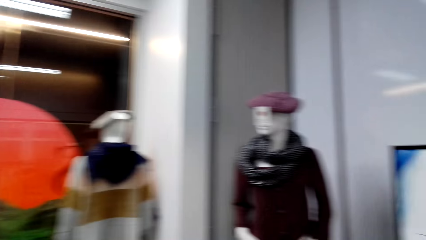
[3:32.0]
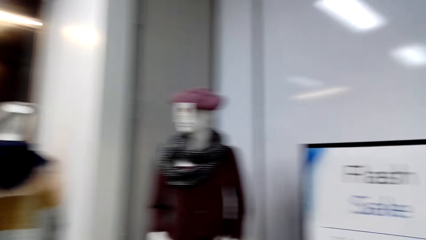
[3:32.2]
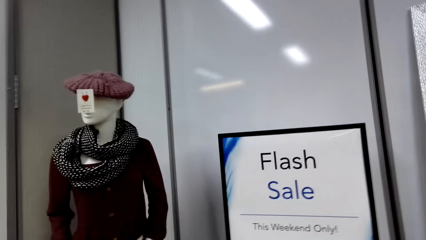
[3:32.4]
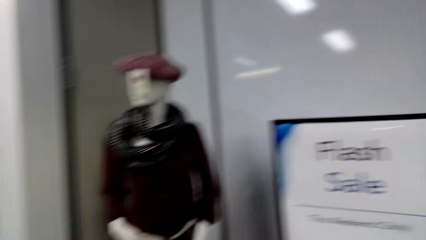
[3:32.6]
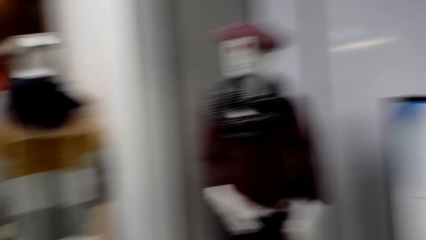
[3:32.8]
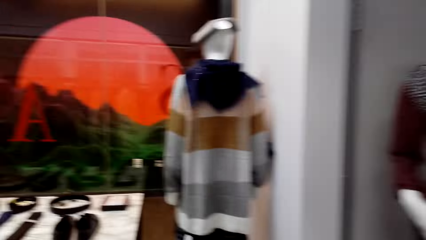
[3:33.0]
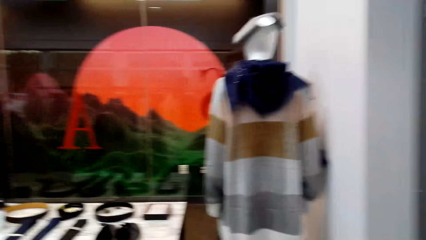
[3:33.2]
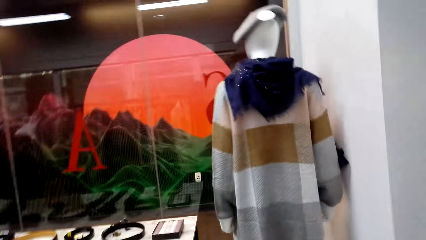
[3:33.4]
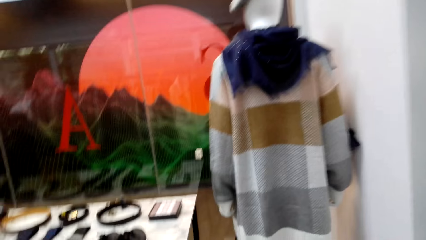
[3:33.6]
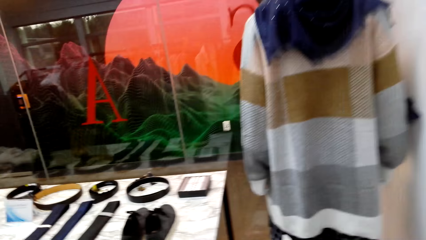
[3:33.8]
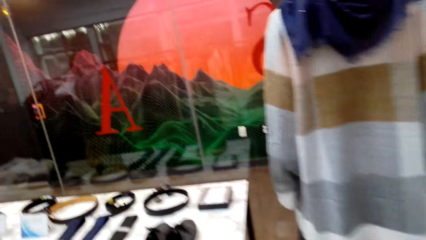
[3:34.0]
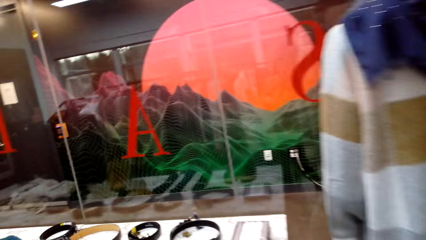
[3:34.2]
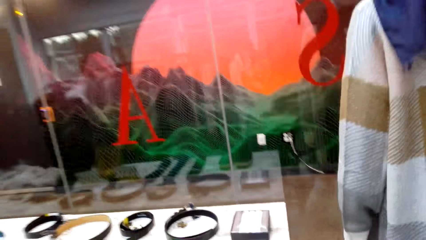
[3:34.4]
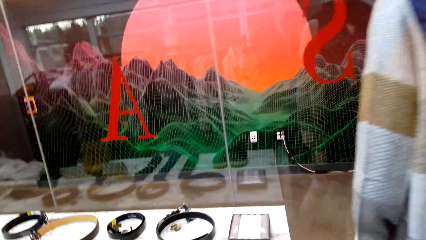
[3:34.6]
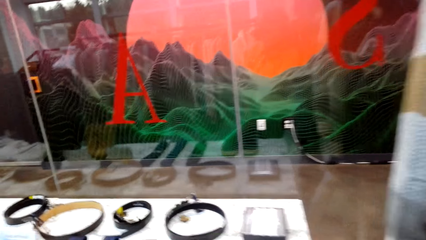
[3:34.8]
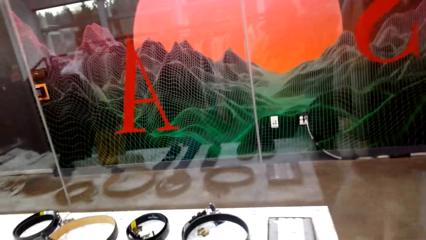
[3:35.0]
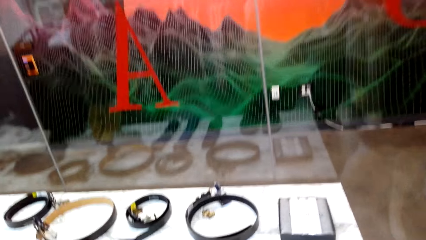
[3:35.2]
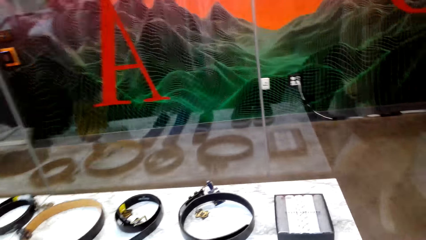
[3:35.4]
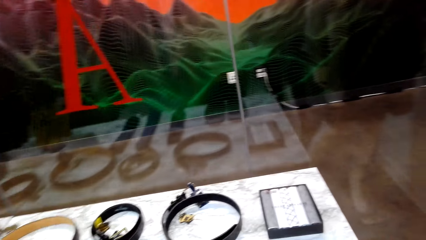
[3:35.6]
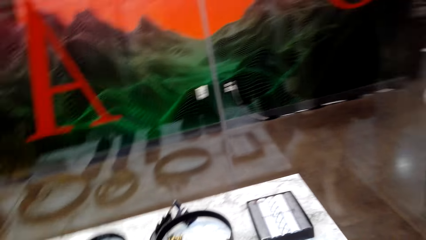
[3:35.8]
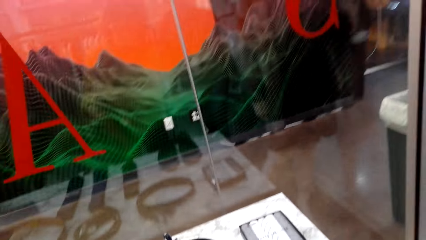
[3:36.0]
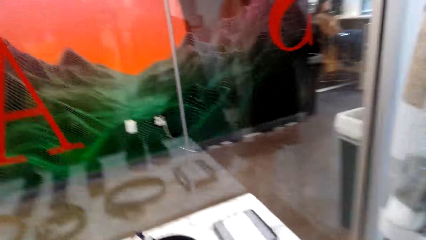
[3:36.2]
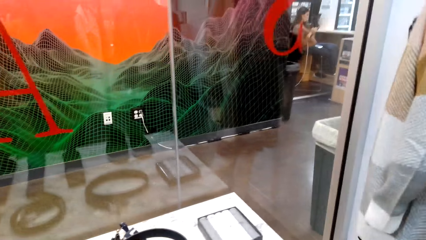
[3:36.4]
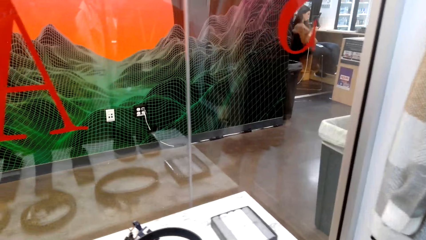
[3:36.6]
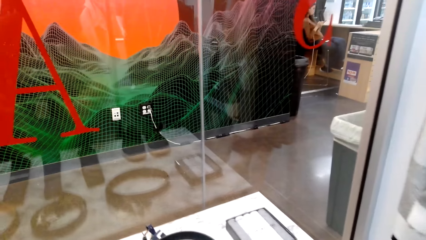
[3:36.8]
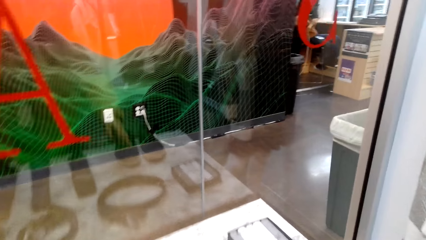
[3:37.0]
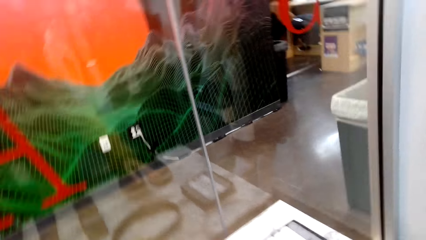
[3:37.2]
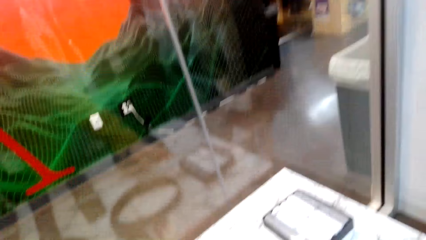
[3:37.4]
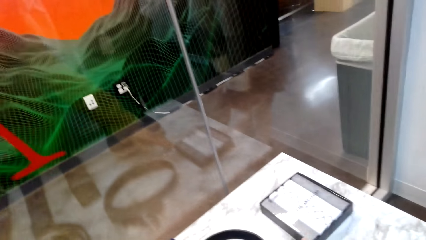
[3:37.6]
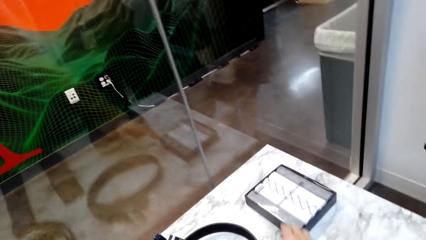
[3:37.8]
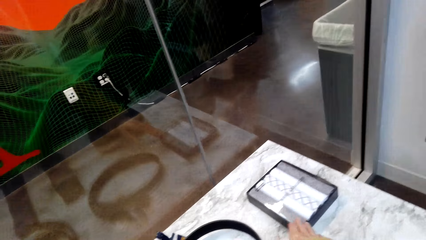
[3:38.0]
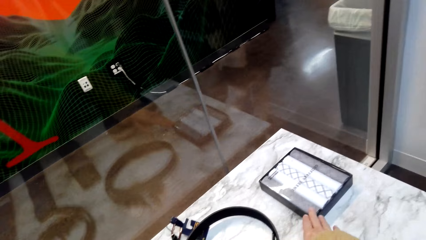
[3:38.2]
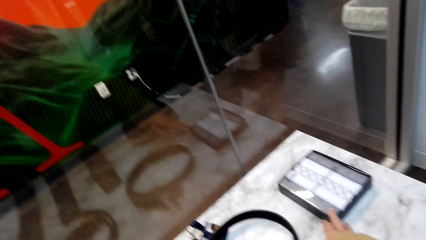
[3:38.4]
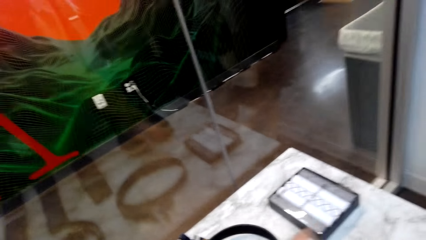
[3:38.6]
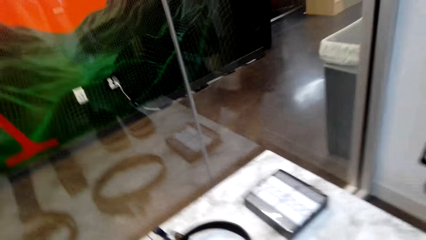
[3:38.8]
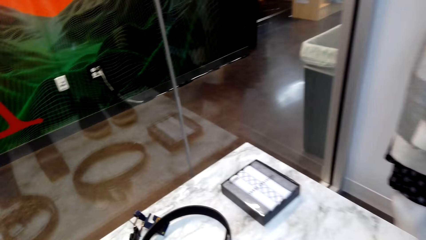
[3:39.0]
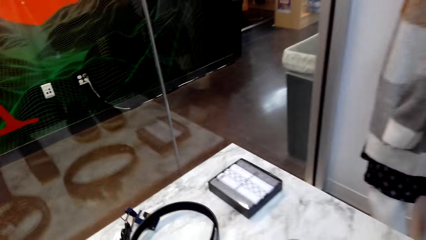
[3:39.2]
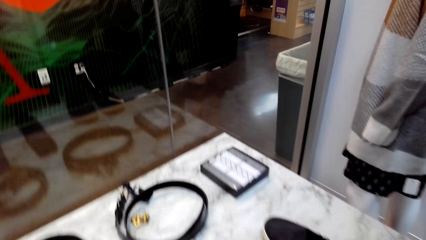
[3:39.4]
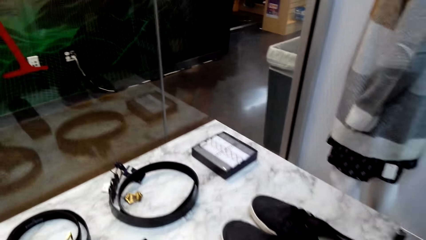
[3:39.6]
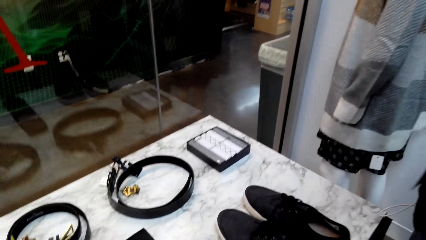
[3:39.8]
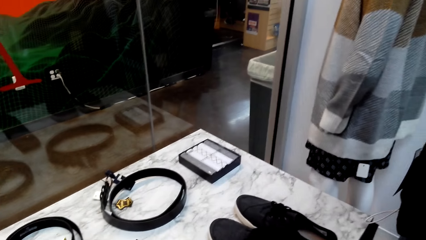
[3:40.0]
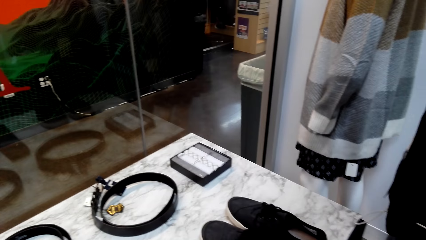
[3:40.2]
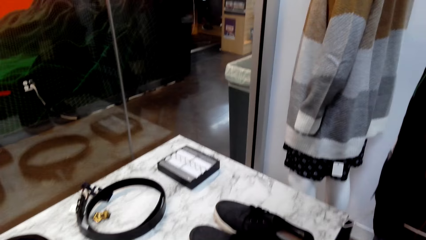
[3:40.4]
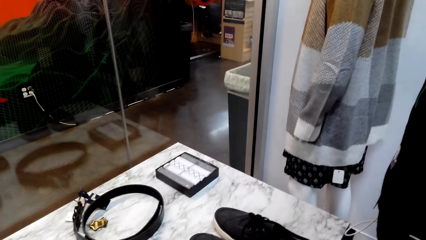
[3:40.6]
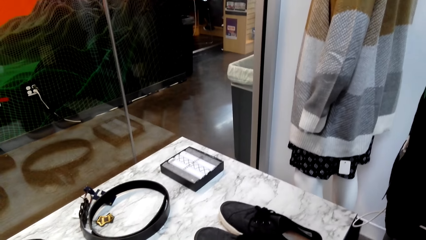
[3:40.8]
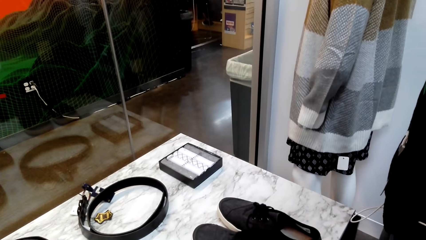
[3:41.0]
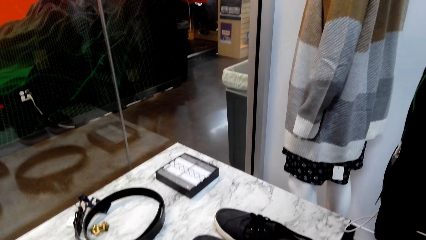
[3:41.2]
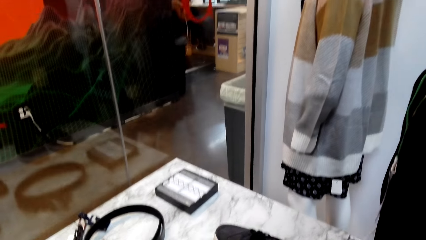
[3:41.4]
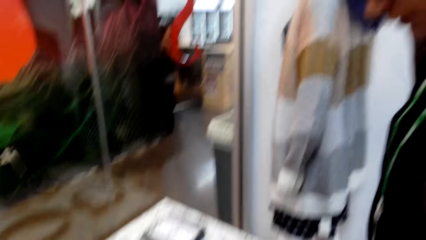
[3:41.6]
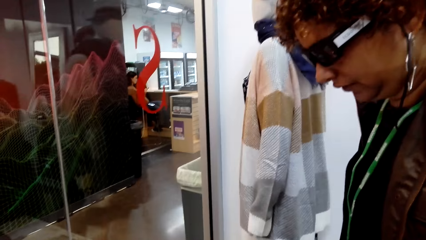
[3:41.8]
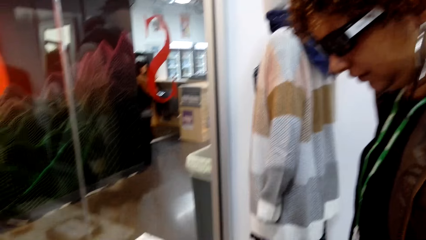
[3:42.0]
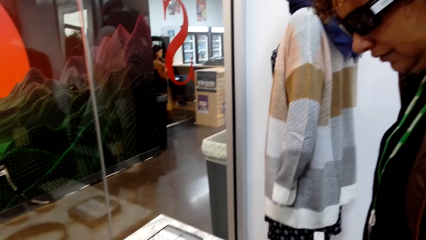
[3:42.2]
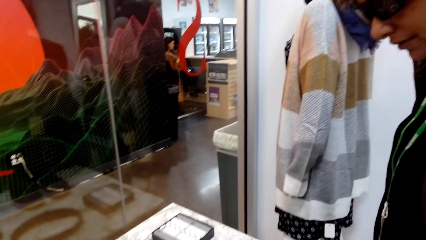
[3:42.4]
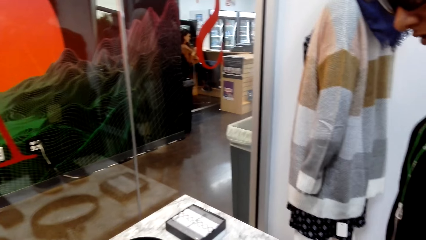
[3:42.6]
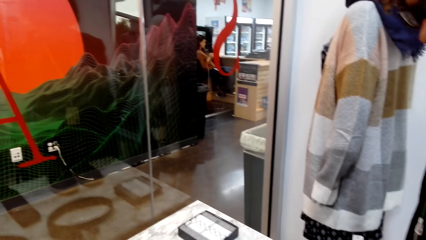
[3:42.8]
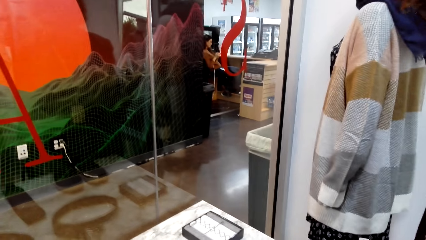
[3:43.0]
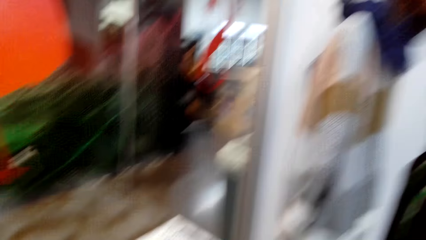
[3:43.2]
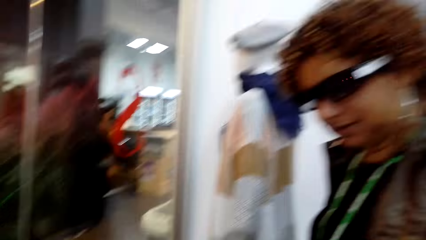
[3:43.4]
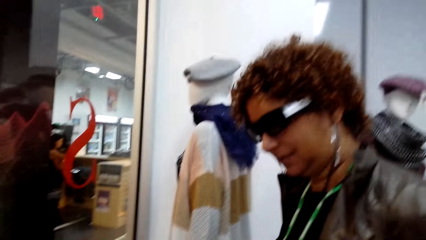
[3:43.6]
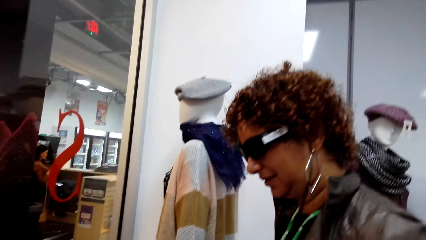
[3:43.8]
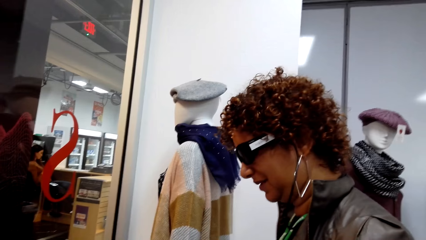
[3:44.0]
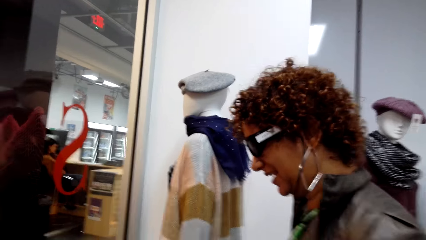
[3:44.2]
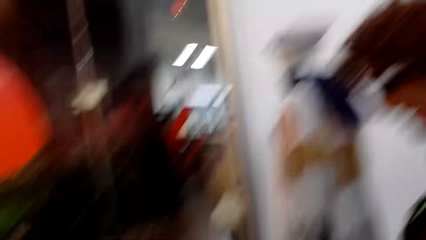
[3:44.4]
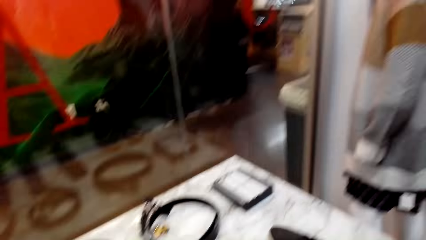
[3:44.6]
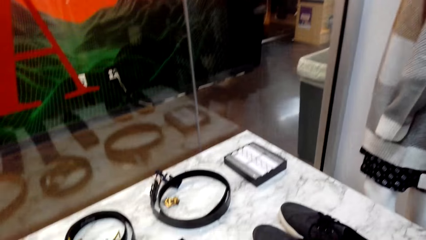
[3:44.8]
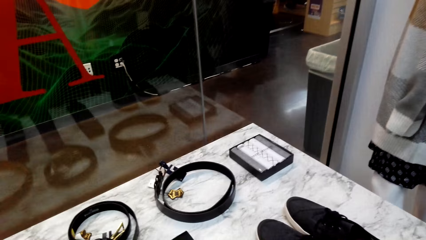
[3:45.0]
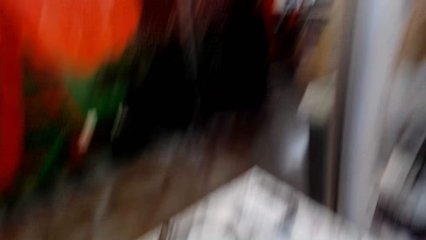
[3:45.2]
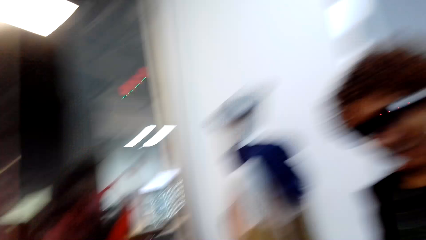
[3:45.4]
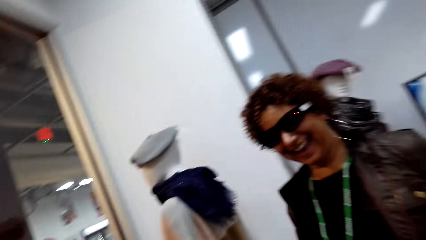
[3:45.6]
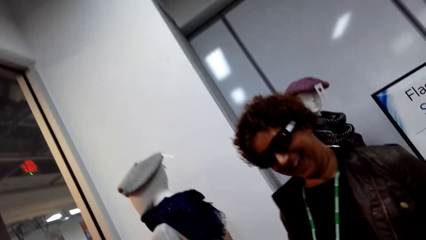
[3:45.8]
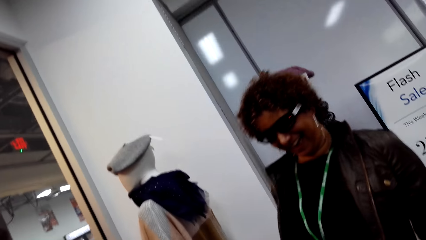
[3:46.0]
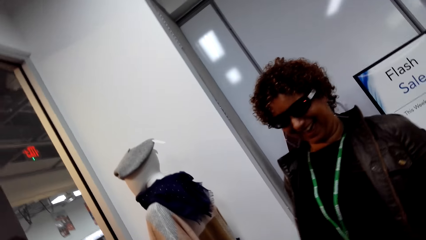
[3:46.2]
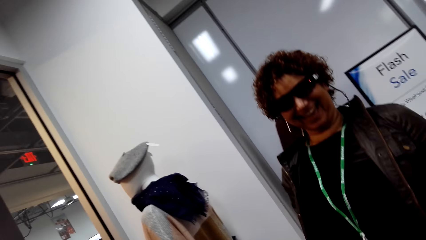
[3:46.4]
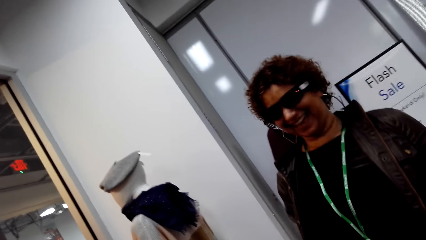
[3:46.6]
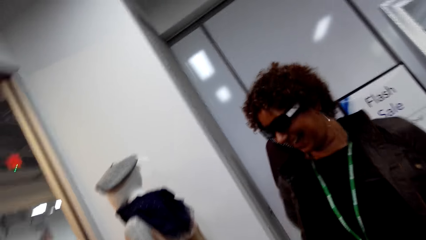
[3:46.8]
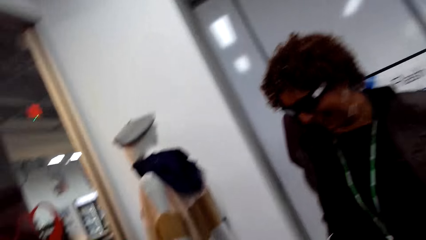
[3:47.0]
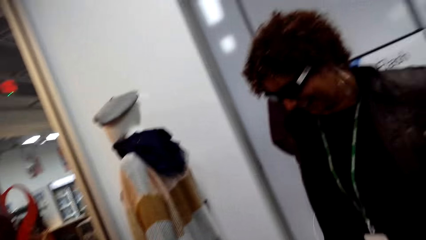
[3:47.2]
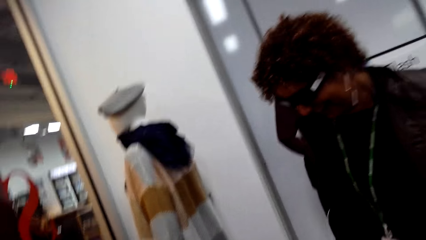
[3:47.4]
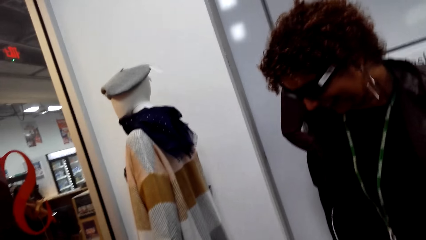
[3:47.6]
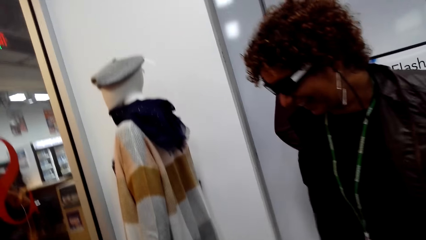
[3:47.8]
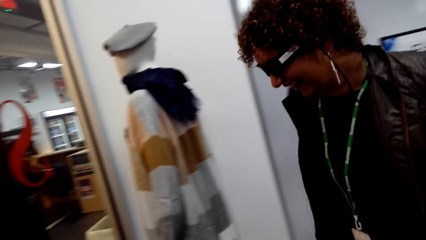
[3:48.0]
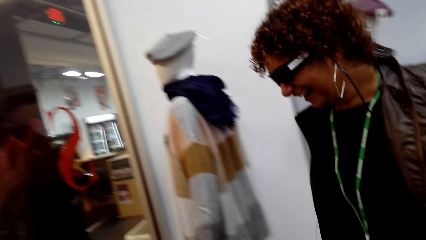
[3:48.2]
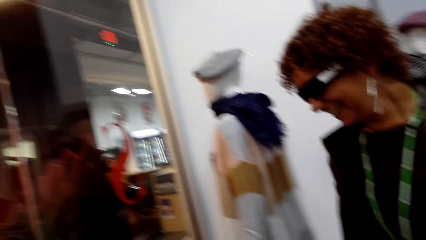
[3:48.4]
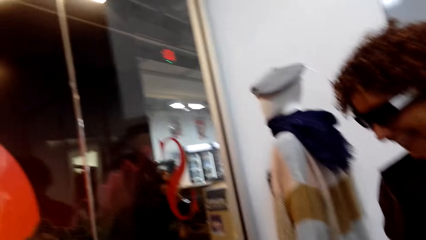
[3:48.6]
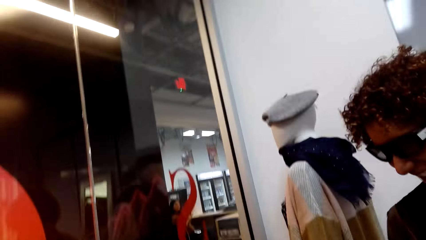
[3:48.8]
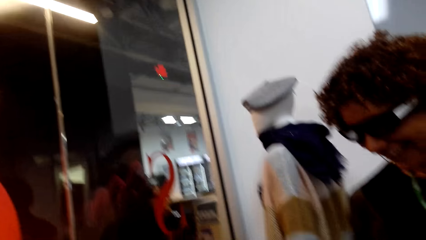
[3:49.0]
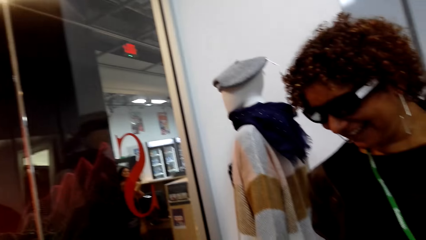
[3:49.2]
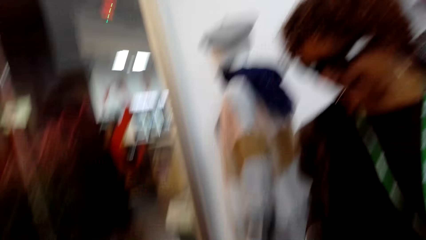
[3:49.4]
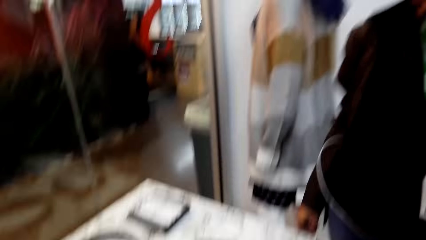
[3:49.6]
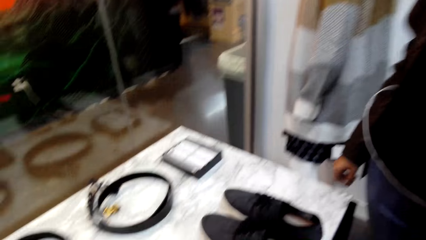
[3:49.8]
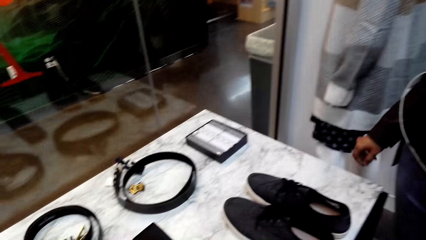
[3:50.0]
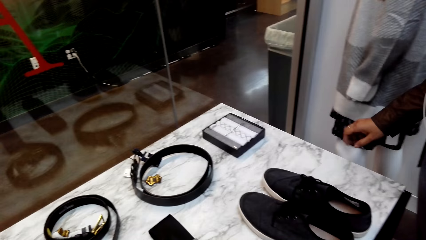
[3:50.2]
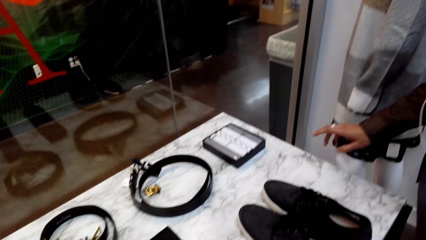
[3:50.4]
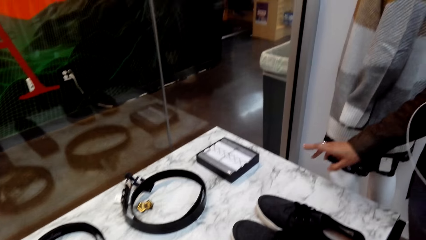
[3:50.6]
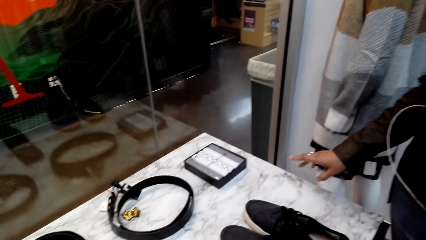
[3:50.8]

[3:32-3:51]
The camera wearer walks in the cloth shop. They interact with a woman. They look at accessories and belts.
